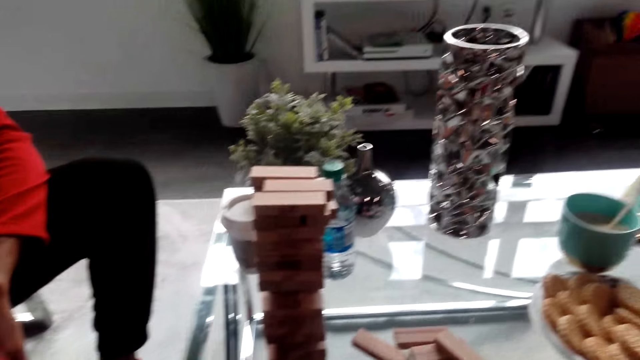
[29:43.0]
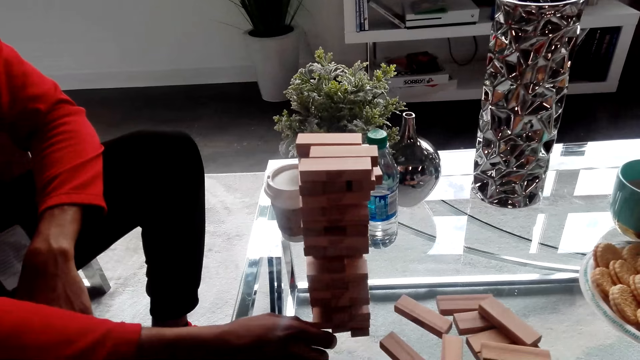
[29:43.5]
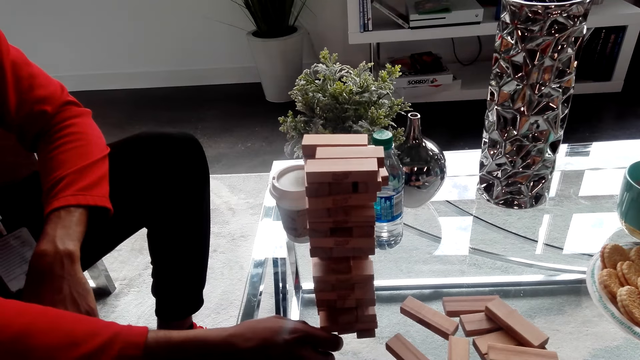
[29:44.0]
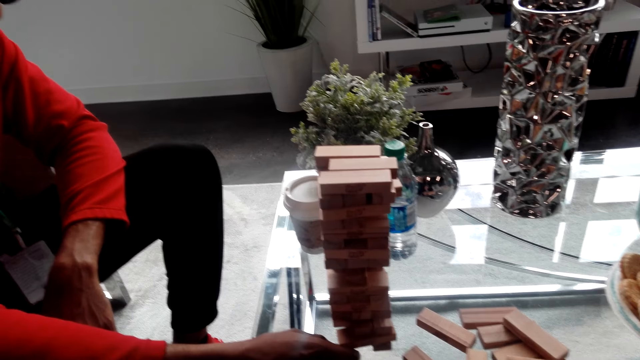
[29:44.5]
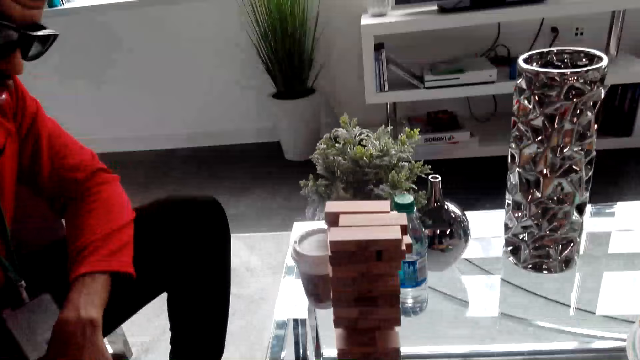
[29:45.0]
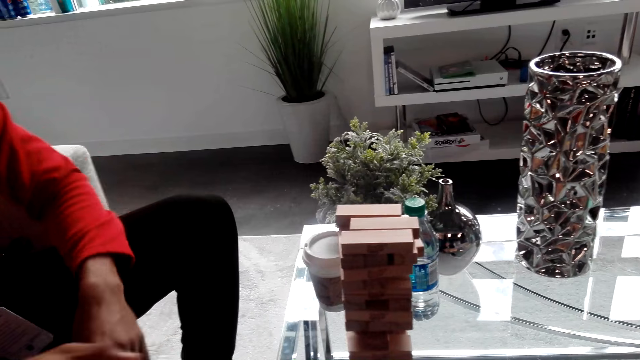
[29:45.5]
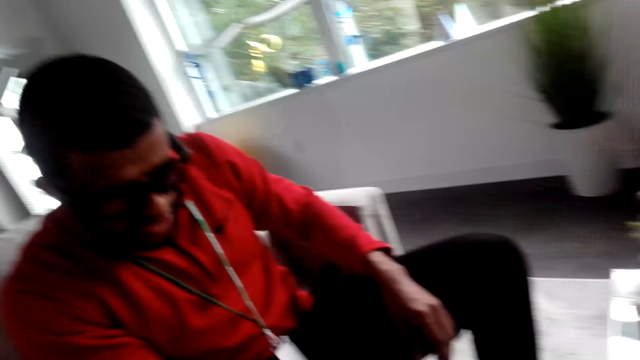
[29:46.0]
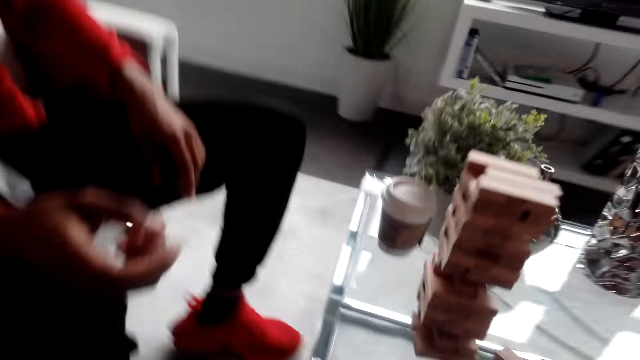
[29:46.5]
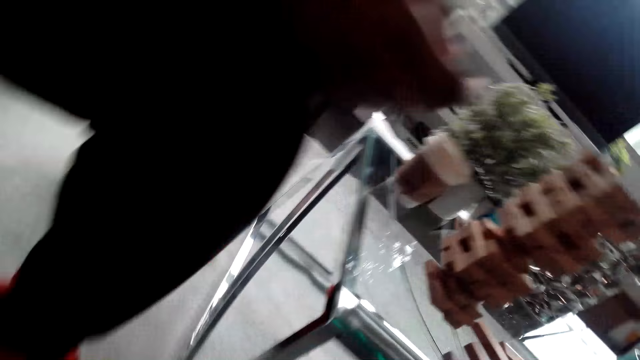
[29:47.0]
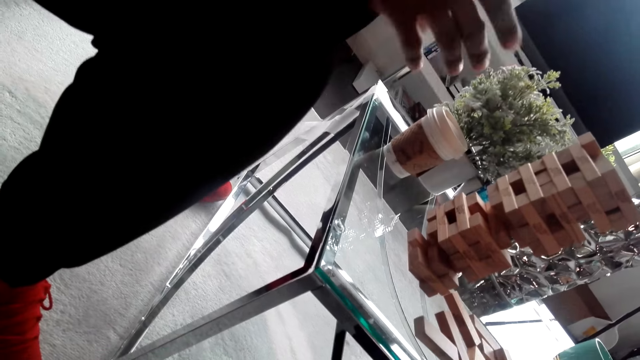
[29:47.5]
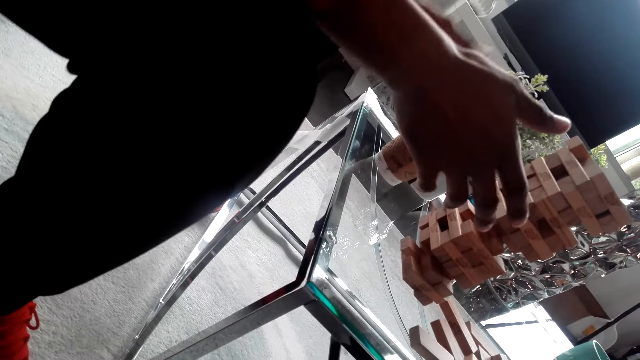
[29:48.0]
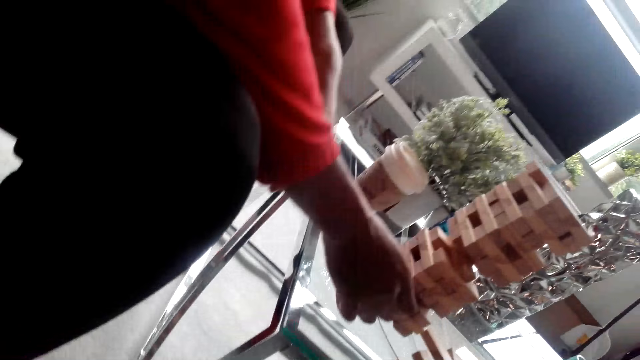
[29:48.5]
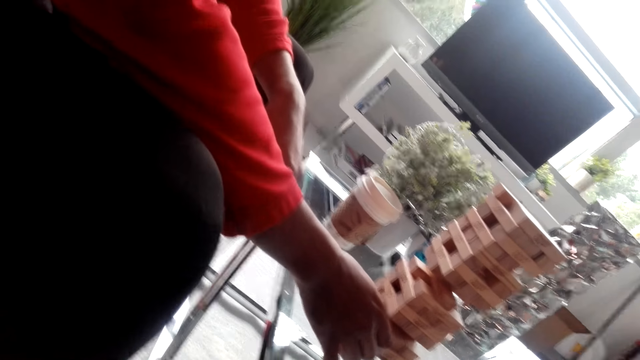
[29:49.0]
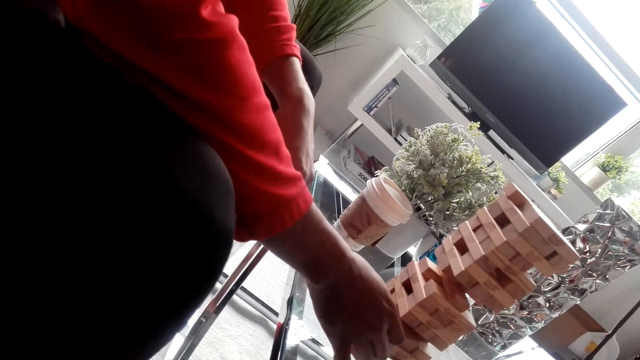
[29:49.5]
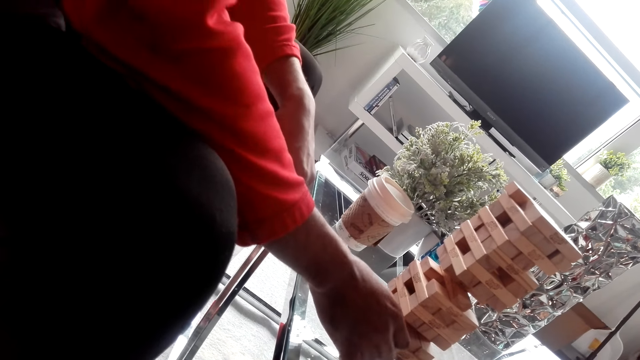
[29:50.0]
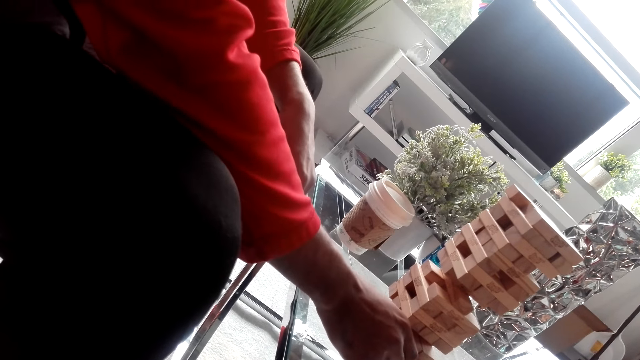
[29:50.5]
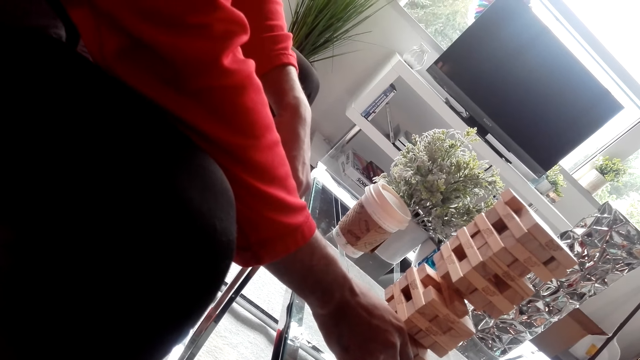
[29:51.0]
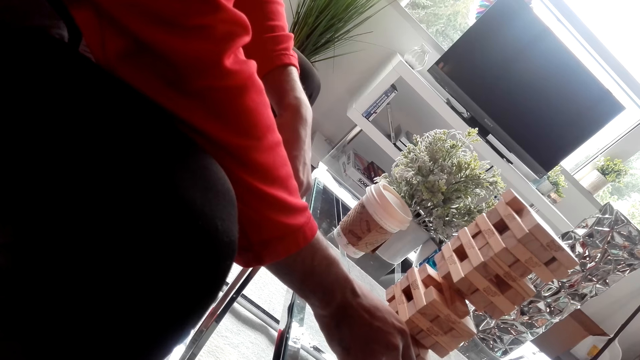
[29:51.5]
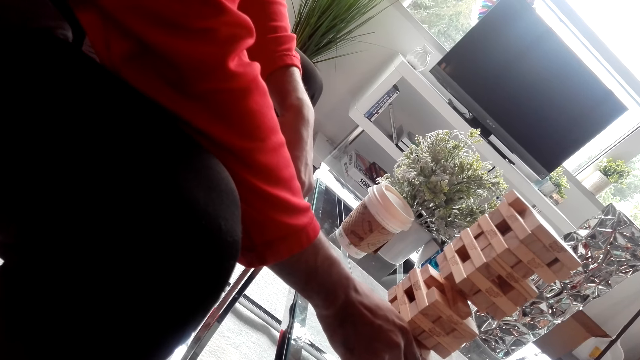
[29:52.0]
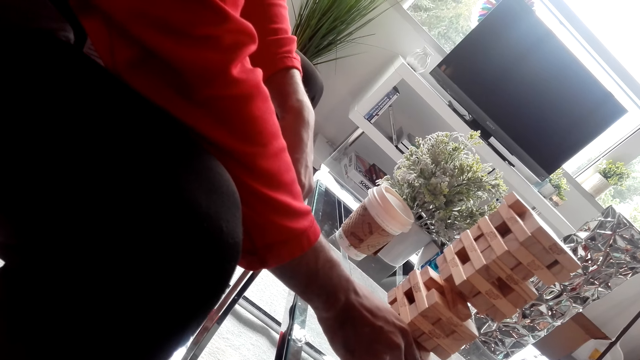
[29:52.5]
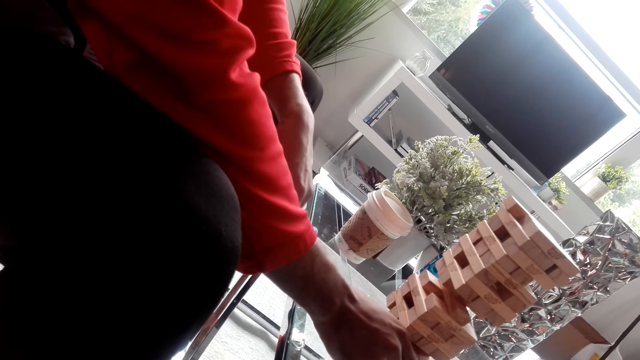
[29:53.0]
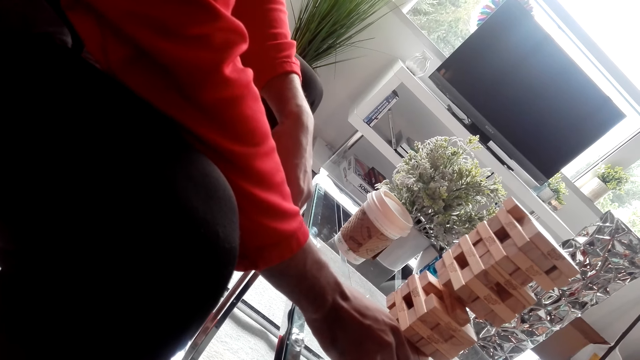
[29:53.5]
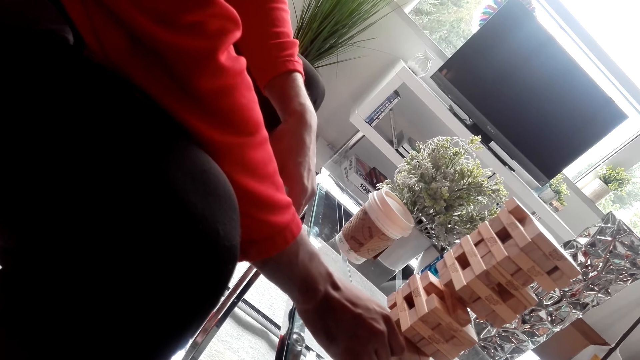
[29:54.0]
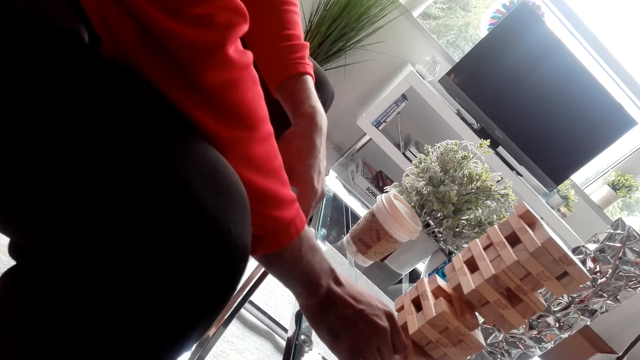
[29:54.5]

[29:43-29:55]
A man pushes a piece from the jenga. The camera wearer dialogues with the man. The man pauses. The camera wearer gazes at the wooden block. The man converses with the camera wearer and removes a jenga piece from the block. The camera wearer dialogues with the man. The man converses with the camera wearer.

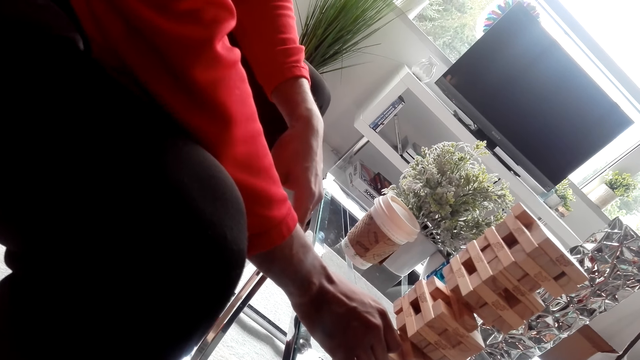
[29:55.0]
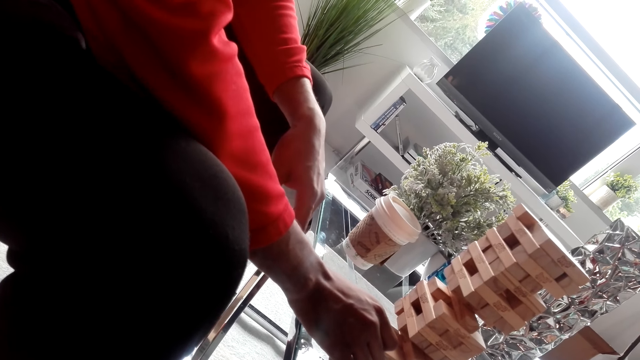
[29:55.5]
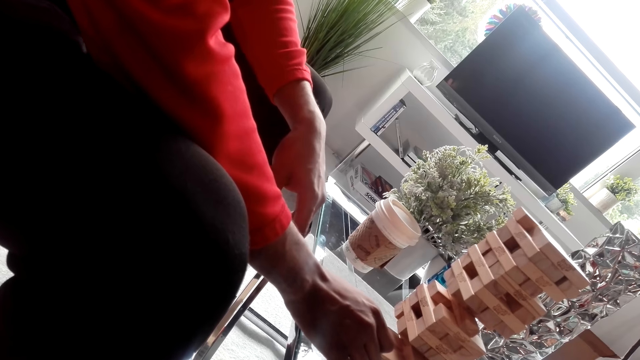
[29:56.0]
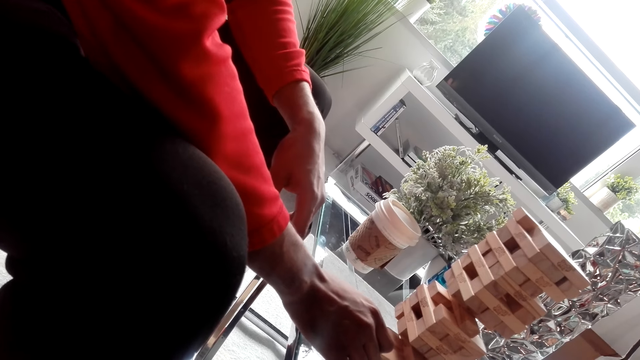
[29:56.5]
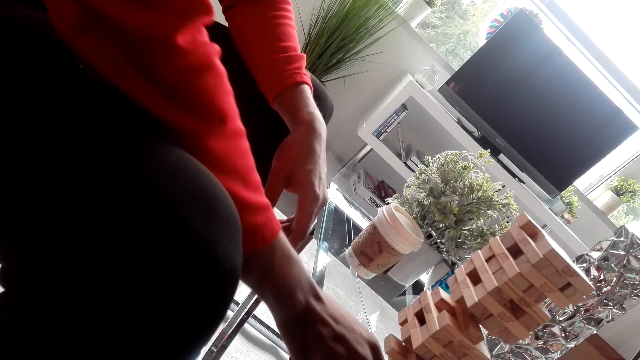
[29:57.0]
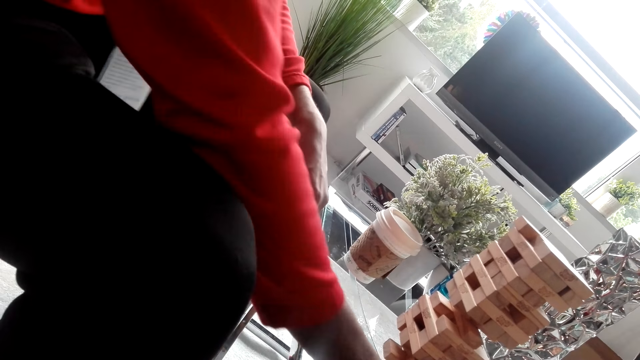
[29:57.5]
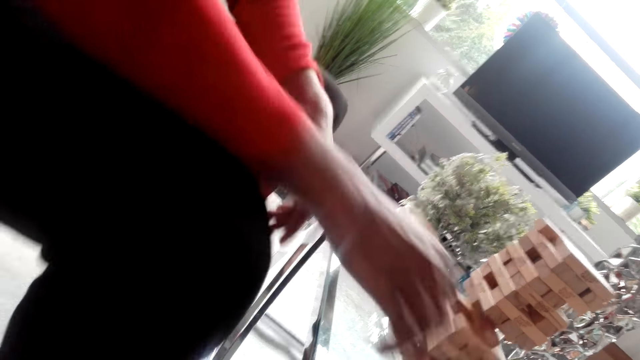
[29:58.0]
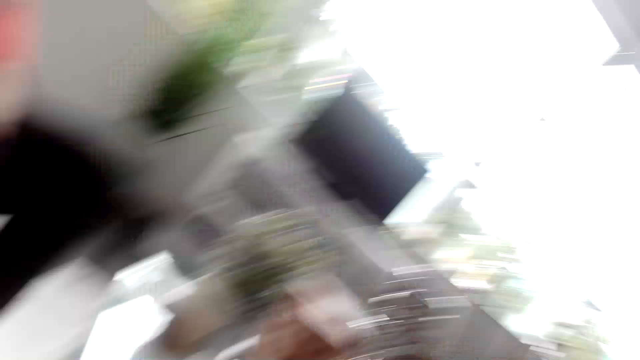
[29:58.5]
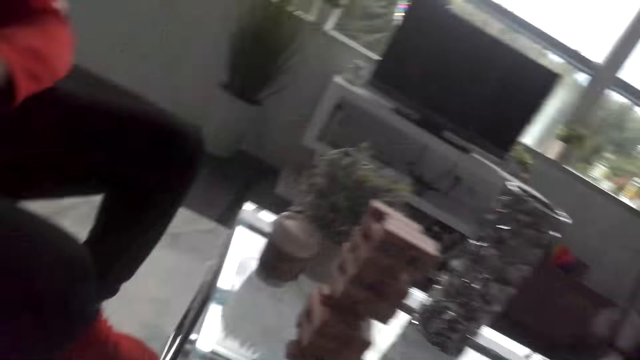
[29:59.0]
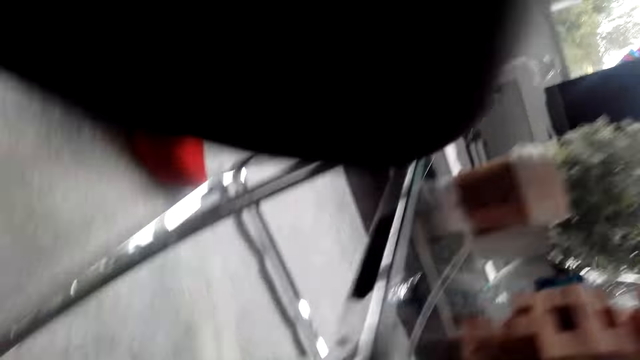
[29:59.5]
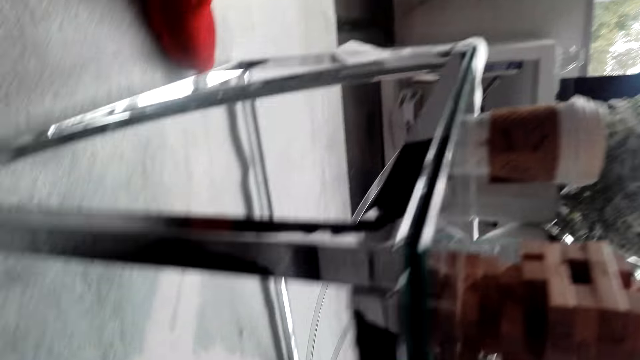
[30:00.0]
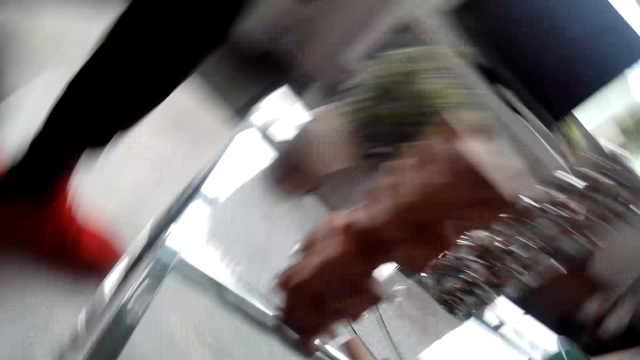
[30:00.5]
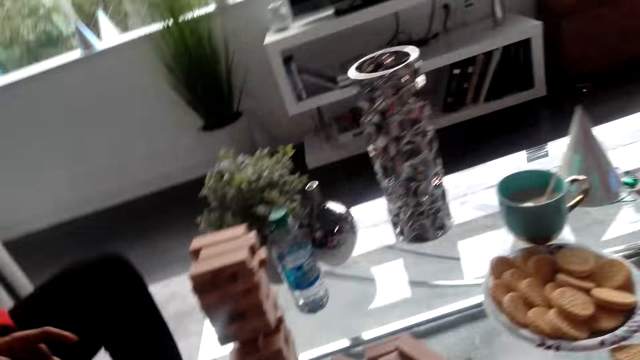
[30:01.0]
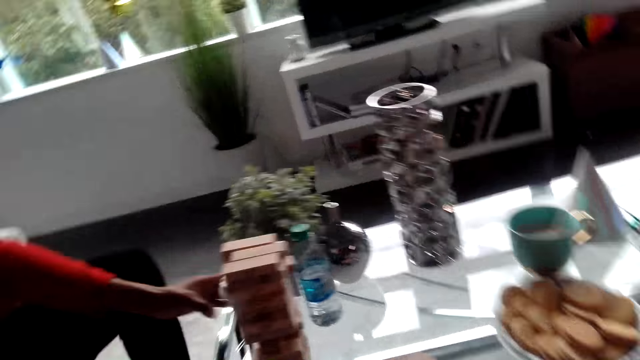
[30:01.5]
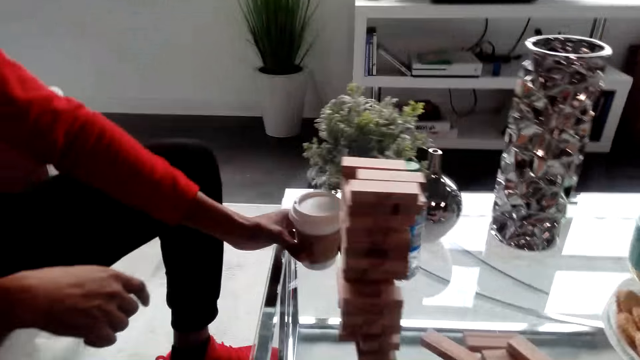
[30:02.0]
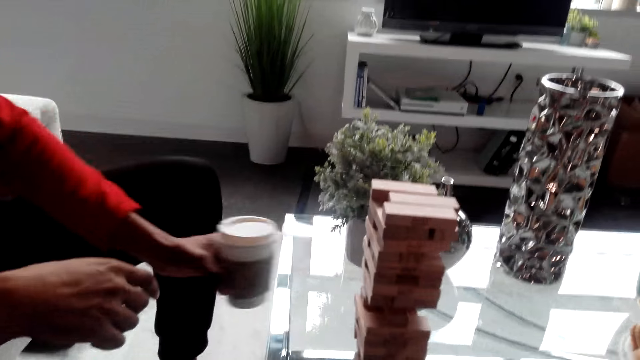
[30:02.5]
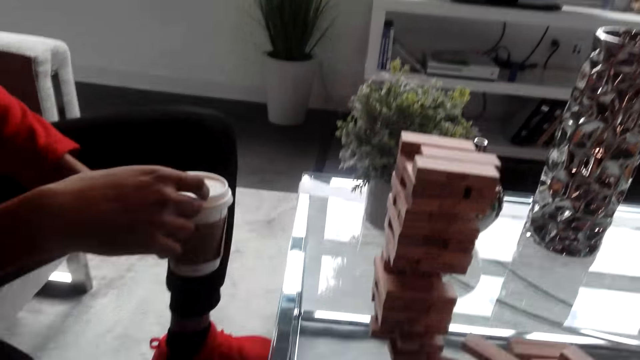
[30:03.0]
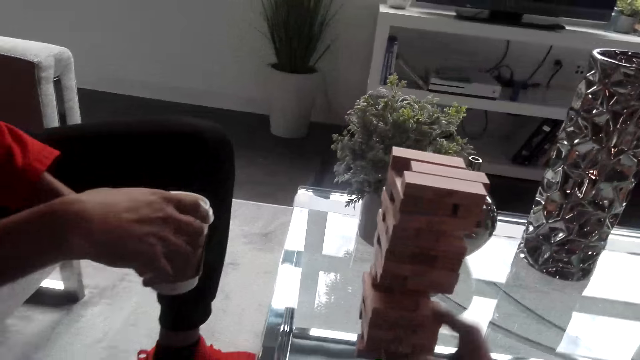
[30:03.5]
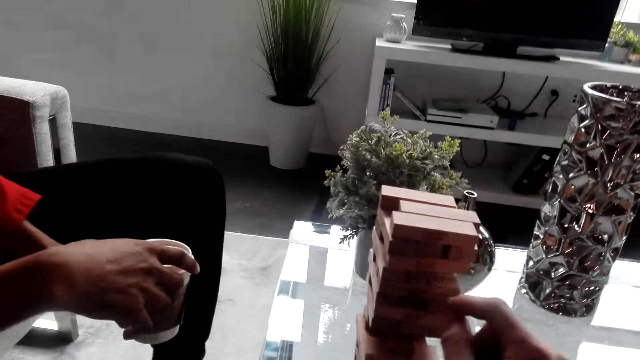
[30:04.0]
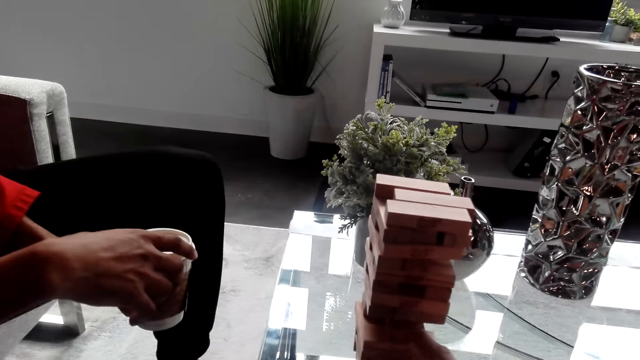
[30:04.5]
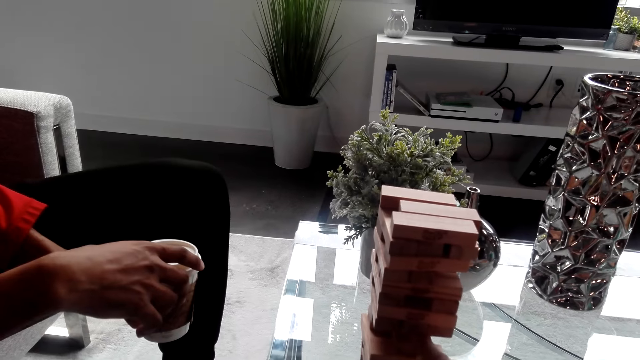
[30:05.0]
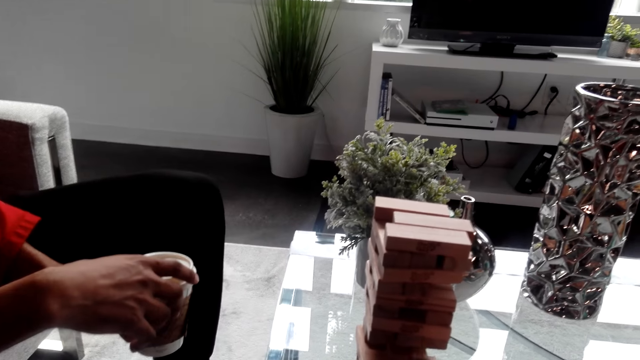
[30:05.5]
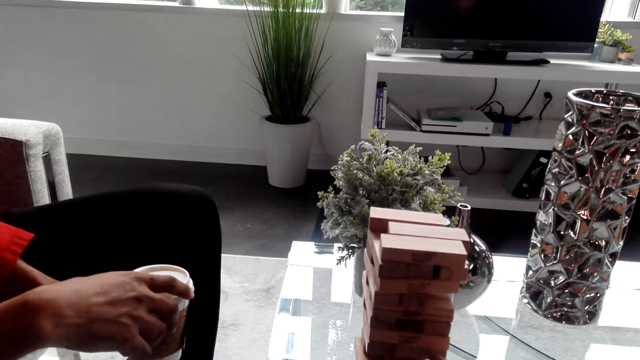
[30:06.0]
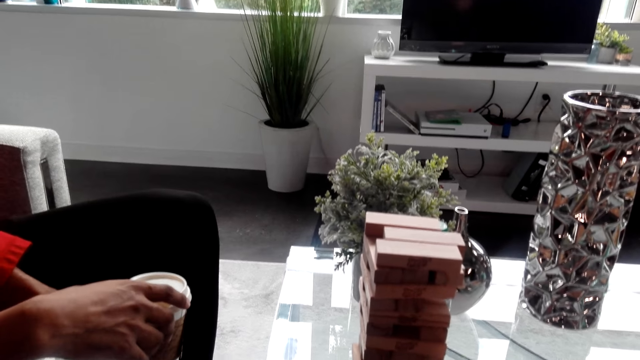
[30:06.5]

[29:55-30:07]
A man slides a block piece away. The camera wearer dialogues with the man. They dialogue with the man again and look outside the window. The man grabs a coffee cup from the table. The camera wearer dialogues with the man. They remove a jenga piece from the jenga. The man holds the coffee cup and converses with the camera wearer. The camera wearer pushes a piece from the jenga and dialogues with the man.
